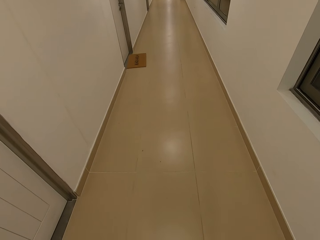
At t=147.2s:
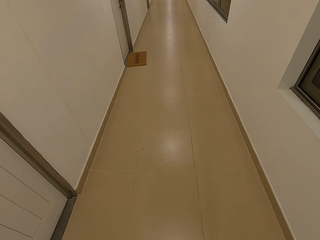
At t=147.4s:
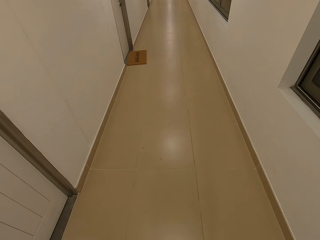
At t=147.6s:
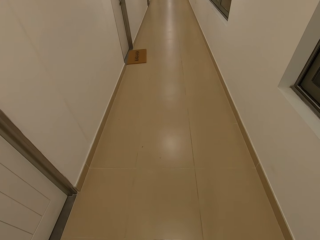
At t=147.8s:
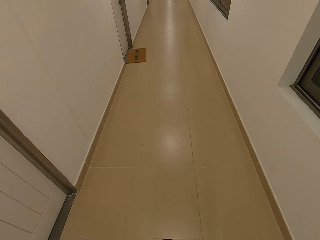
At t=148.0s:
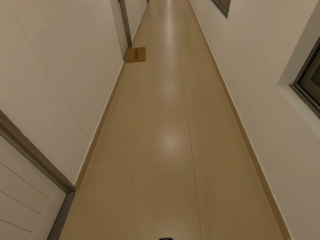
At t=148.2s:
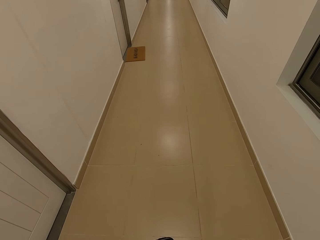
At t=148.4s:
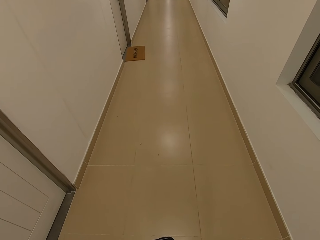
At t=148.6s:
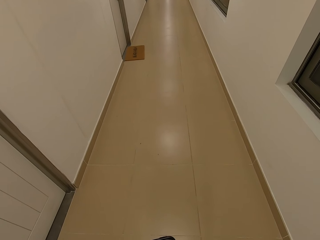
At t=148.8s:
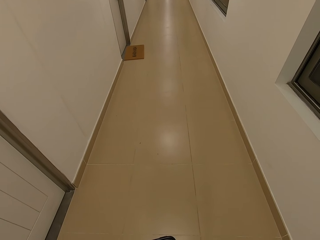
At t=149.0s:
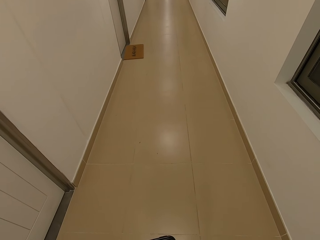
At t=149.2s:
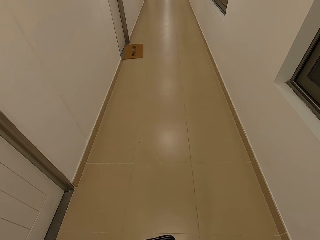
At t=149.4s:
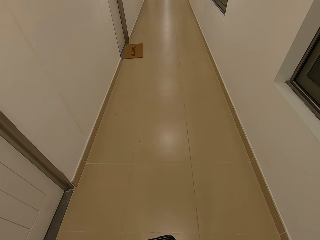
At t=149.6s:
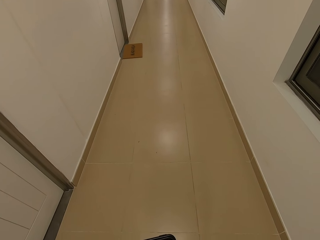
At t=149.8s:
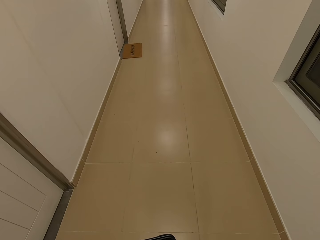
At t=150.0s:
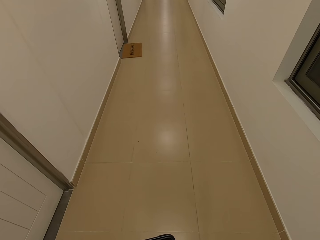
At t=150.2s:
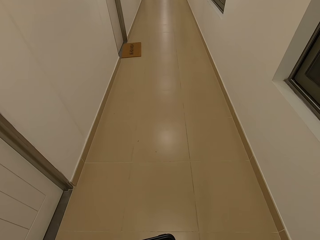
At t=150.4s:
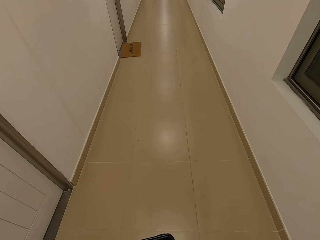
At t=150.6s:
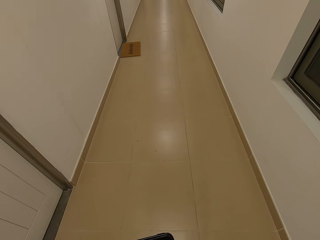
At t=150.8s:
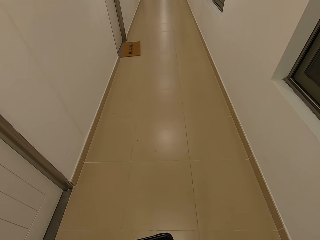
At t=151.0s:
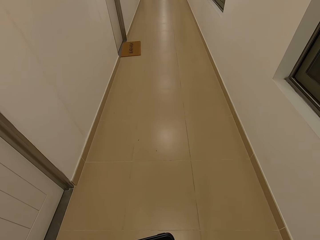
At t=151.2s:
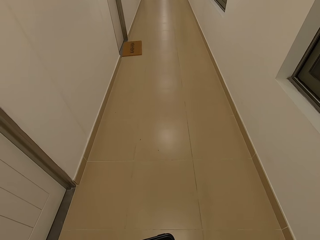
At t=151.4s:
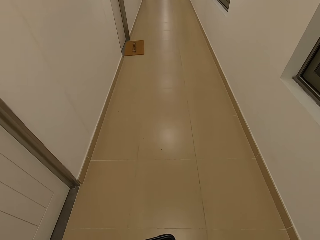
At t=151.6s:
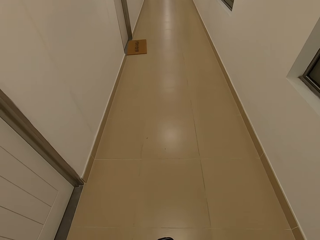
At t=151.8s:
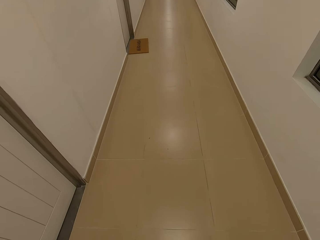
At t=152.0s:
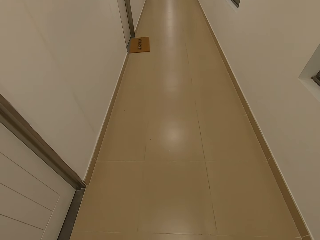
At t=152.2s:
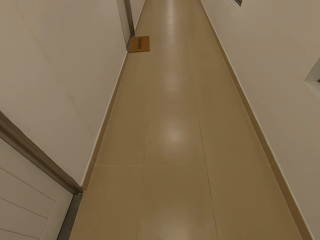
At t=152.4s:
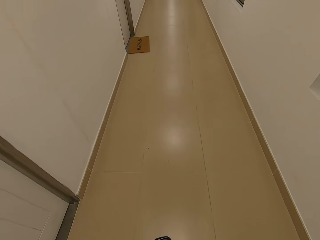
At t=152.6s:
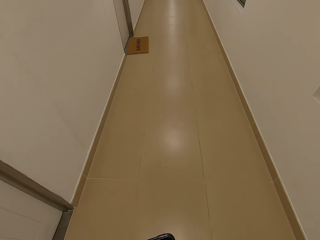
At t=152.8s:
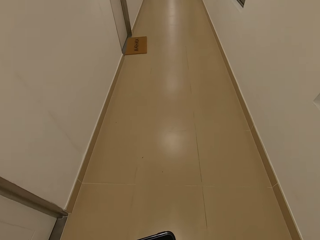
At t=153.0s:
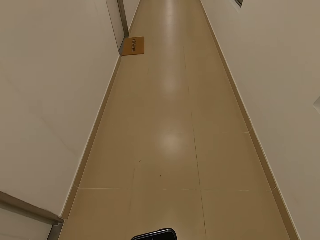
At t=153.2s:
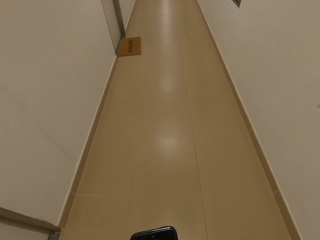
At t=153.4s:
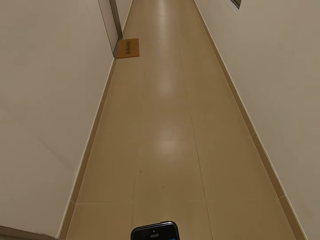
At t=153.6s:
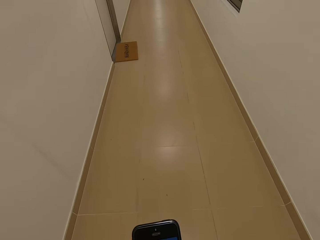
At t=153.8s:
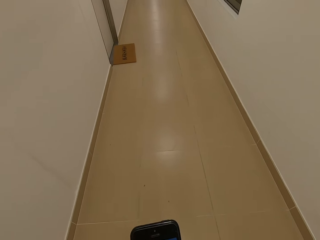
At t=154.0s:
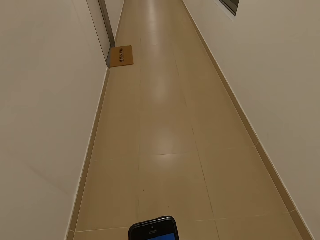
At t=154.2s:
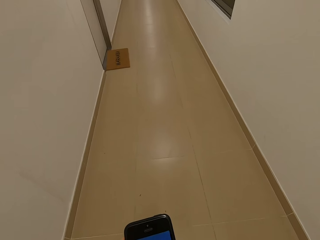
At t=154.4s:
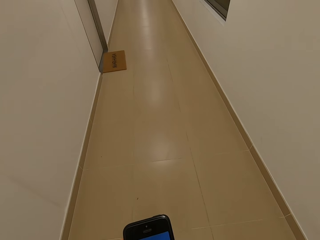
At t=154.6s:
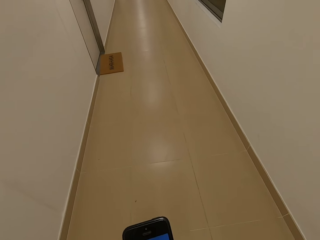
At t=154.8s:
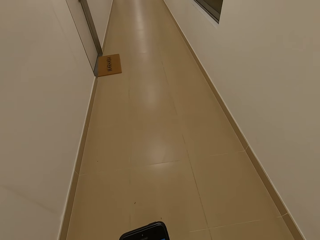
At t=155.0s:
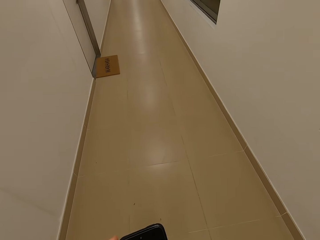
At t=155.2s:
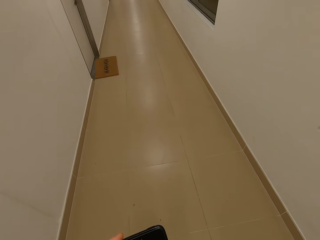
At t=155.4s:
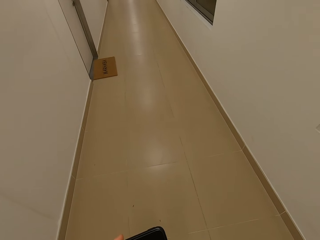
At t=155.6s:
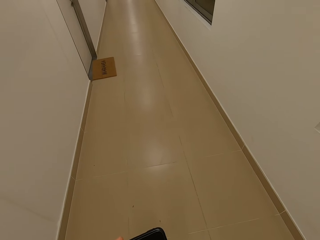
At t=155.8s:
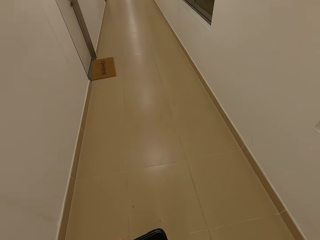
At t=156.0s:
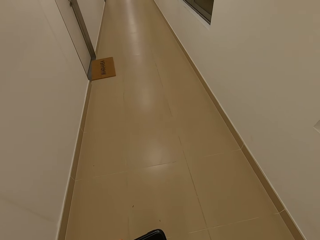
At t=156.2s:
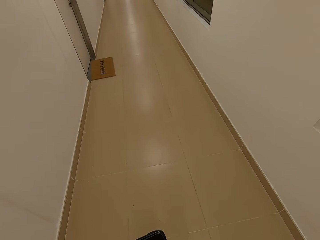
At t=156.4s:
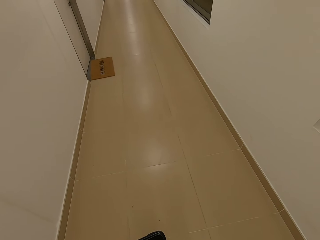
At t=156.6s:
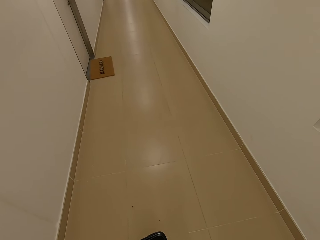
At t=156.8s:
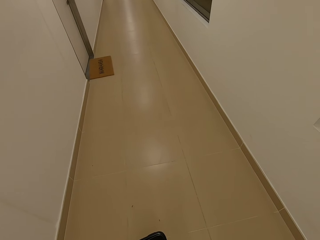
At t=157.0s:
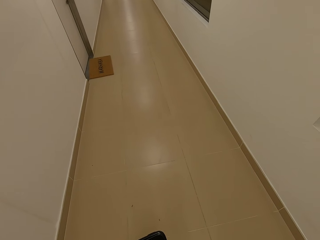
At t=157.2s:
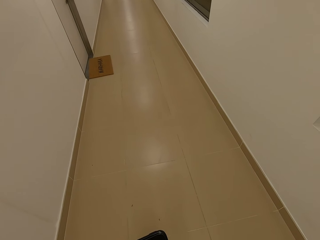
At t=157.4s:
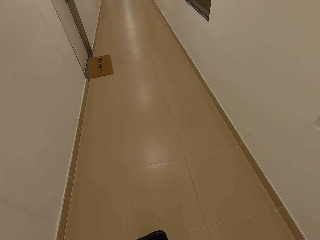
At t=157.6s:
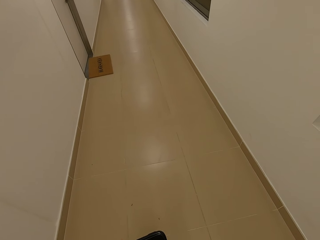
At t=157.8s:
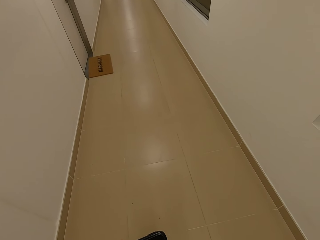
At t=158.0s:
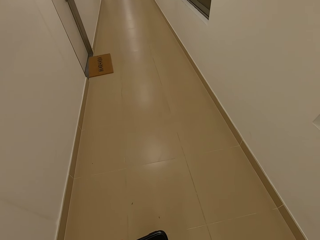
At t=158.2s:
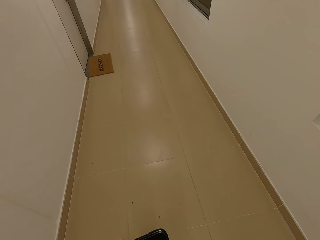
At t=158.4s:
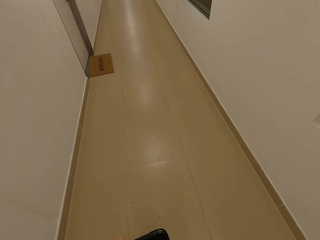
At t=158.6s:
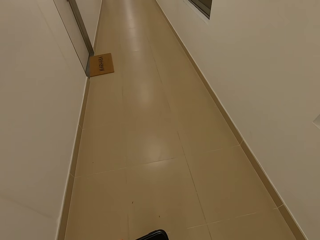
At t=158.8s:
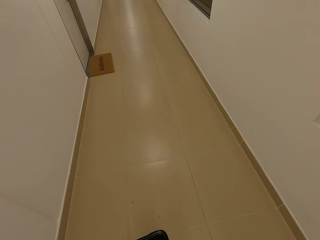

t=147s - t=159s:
The camera wearer dials the phone. They use the phone.

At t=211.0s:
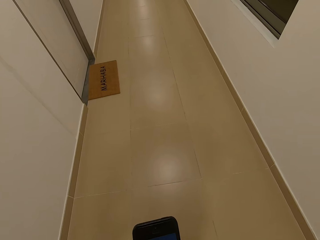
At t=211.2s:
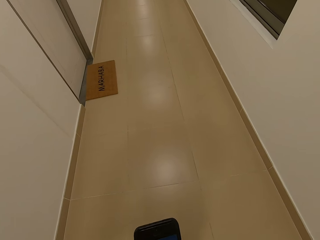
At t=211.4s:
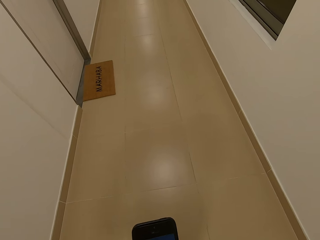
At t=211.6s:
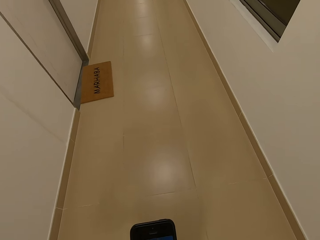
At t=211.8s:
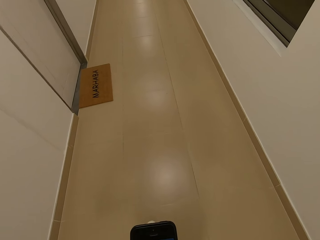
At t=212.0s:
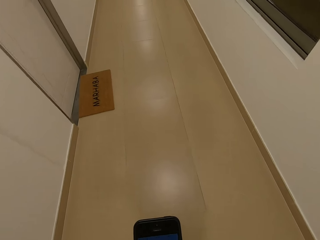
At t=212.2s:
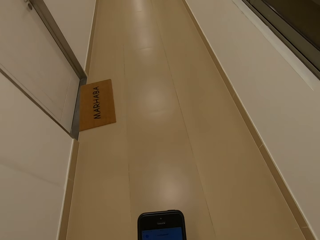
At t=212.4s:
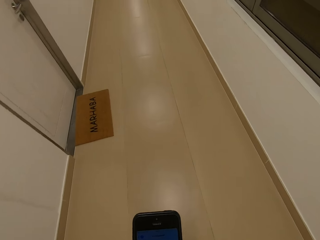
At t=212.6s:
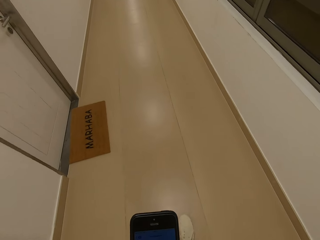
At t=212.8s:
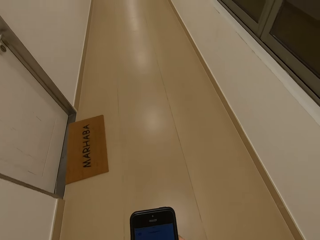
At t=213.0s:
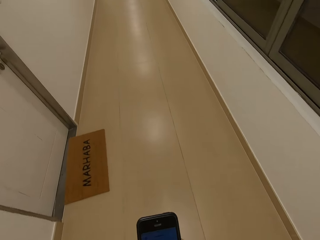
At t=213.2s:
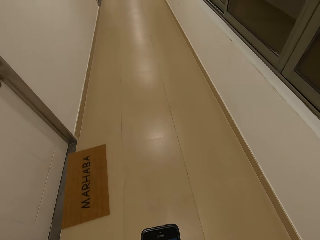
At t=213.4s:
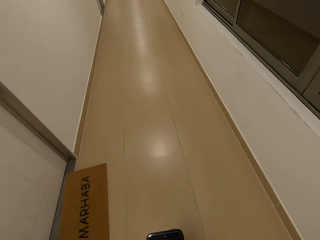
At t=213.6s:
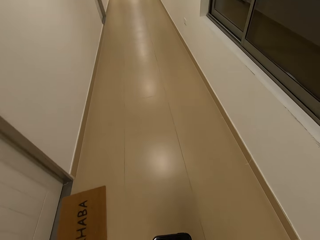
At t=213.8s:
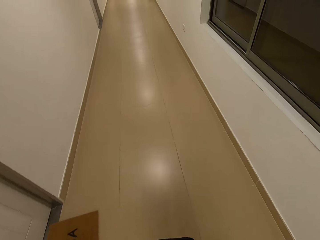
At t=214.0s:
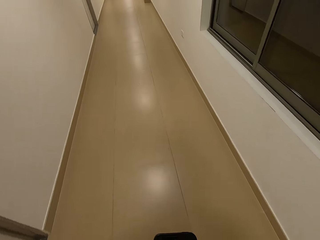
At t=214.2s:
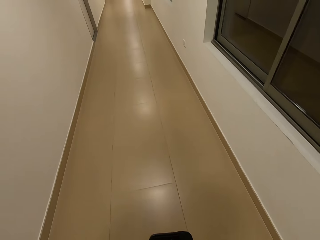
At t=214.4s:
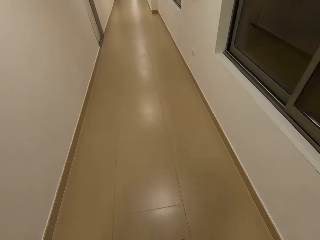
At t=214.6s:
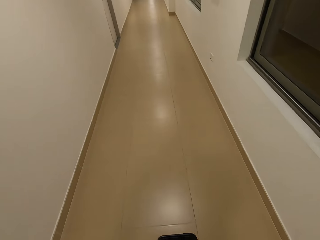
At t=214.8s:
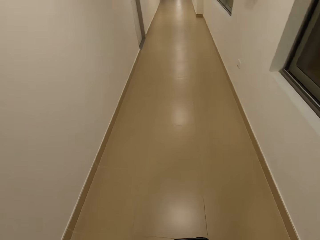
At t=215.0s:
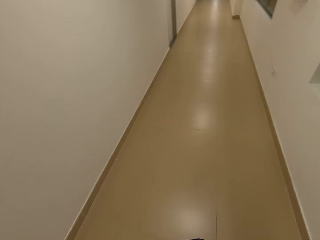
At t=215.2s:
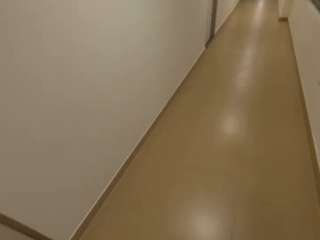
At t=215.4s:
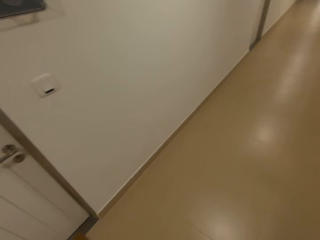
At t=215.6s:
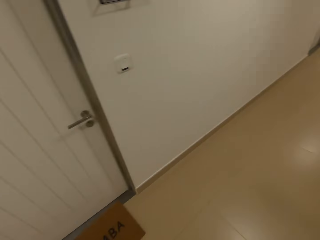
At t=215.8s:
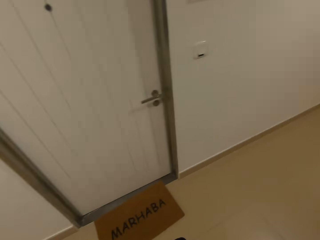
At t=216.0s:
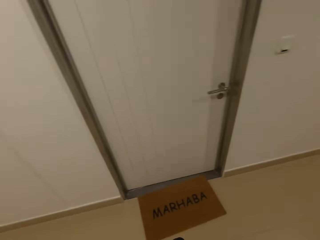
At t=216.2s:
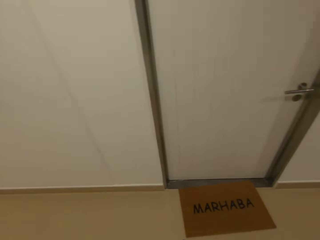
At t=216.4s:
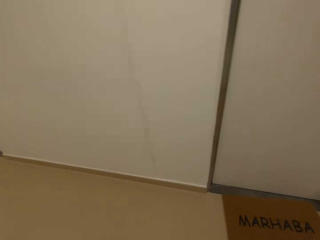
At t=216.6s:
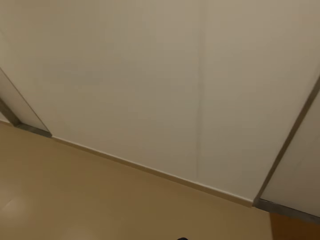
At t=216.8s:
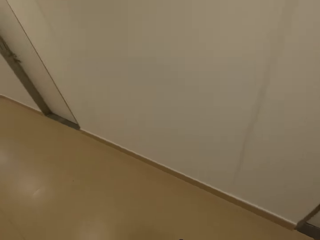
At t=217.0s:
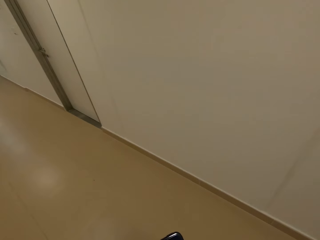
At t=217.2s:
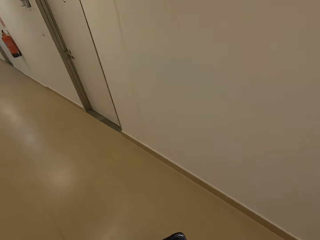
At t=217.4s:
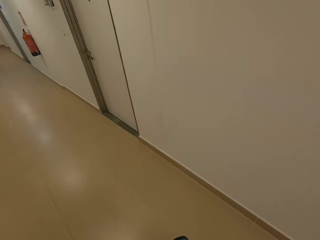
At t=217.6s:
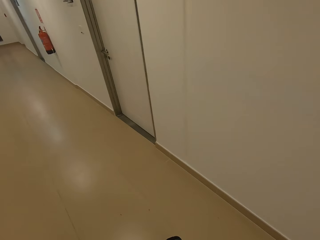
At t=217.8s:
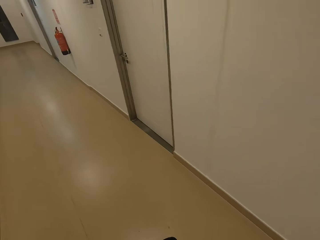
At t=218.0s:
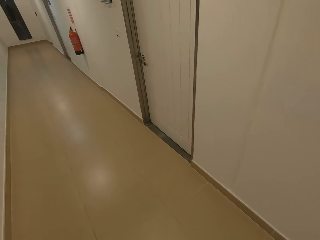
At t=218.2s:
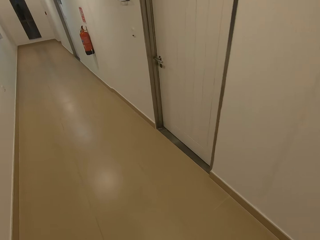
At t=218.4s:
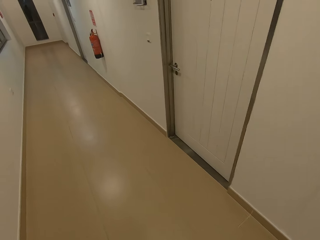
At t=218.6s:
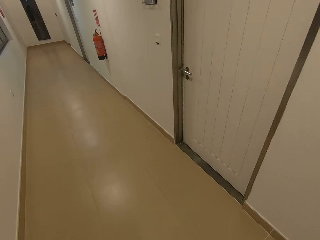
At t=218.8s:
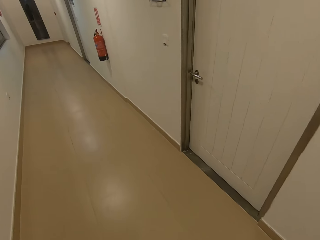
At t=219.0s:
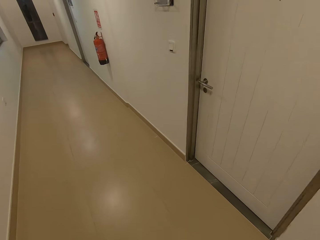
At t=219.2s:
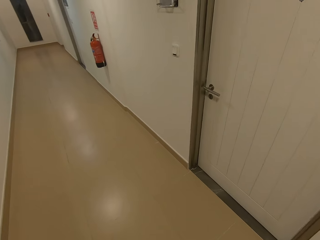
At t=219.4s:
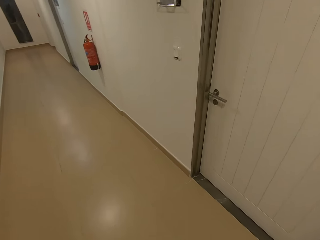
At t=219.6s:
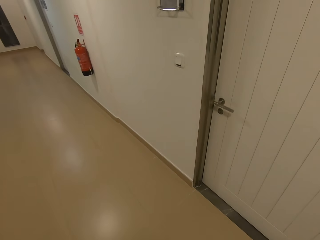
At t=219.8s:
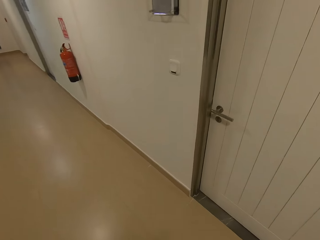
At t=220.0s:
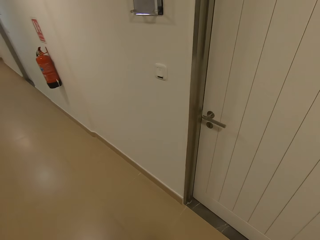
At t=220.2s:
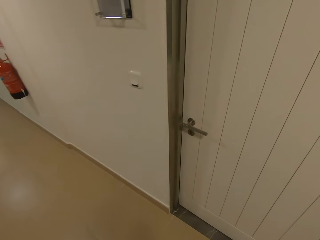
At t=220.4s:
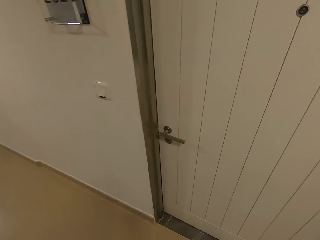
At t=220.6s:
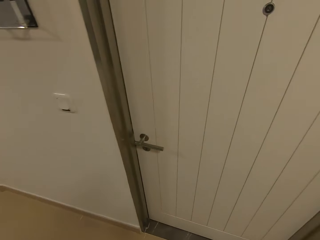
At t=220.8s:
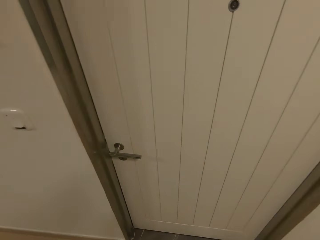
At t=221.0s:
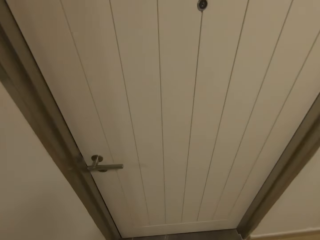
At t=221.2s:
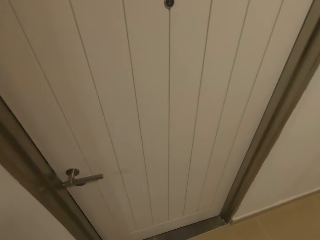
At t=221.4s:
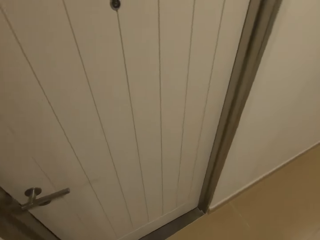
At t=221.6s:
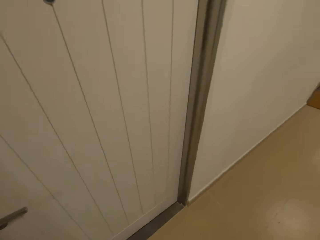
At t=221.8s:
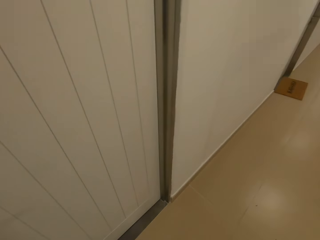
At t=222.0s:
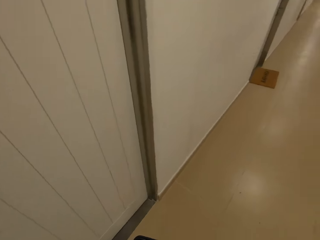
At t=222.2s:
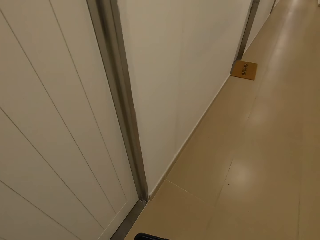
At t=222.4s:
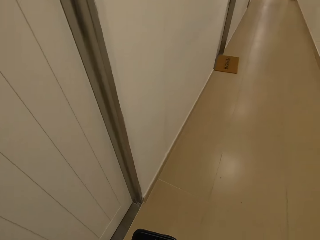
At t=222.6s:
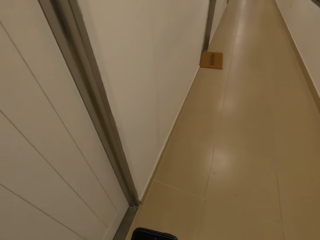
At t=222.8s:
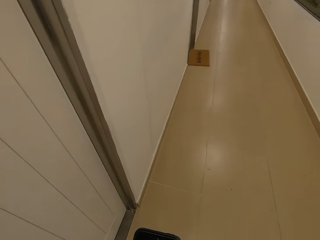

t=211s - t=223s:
The camera wearer walks around the corridors. They turn around. They use the phone.
